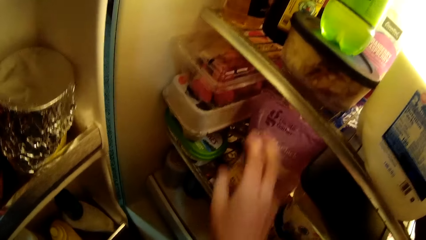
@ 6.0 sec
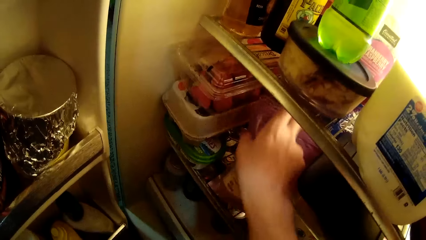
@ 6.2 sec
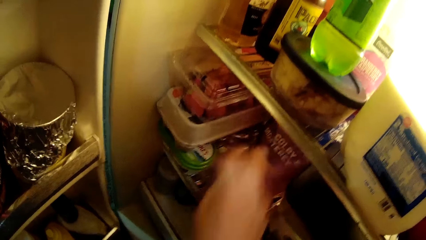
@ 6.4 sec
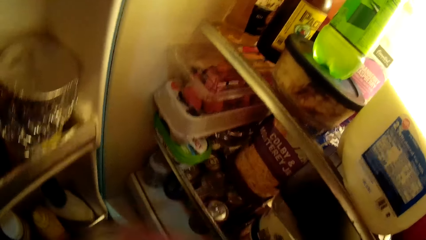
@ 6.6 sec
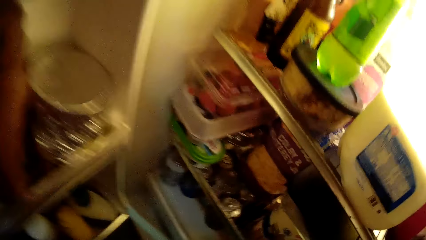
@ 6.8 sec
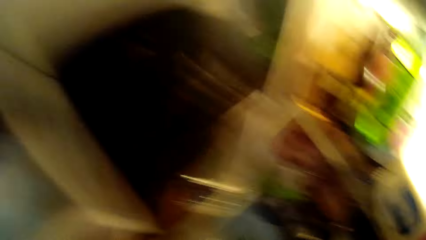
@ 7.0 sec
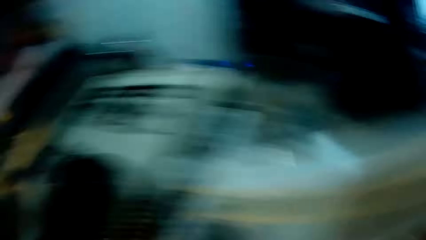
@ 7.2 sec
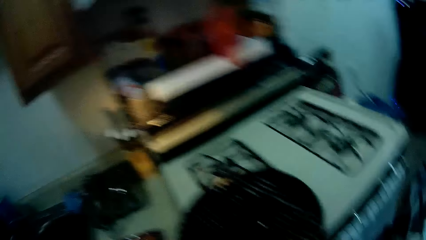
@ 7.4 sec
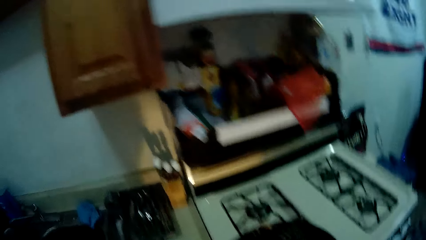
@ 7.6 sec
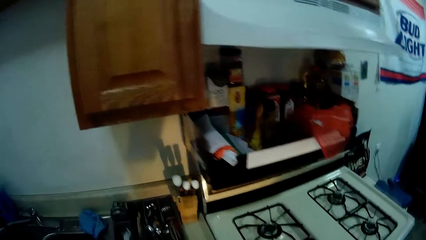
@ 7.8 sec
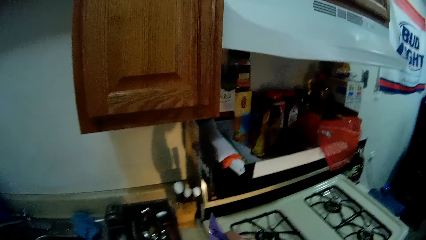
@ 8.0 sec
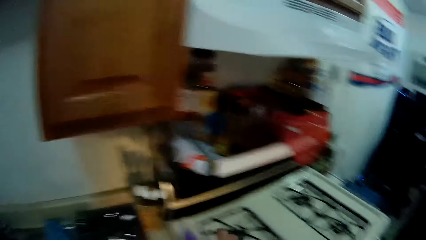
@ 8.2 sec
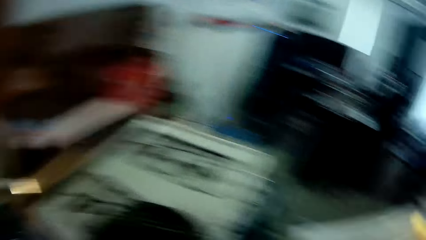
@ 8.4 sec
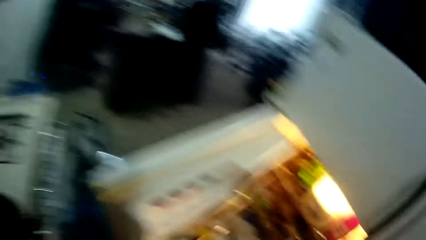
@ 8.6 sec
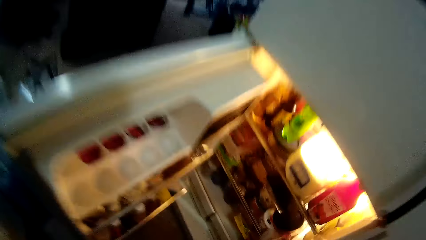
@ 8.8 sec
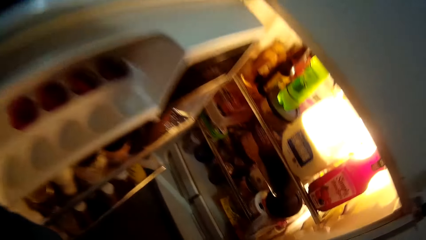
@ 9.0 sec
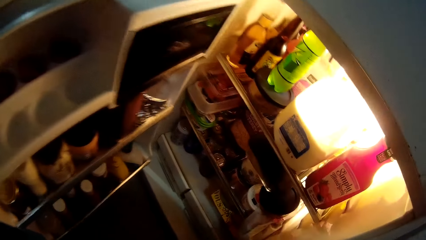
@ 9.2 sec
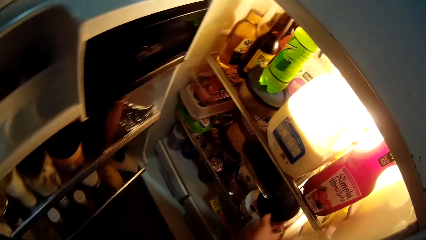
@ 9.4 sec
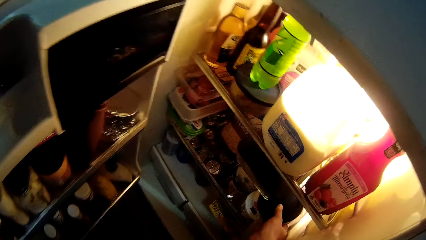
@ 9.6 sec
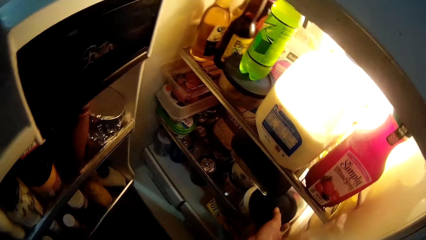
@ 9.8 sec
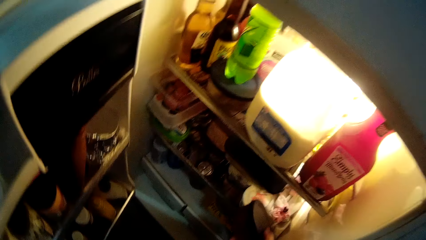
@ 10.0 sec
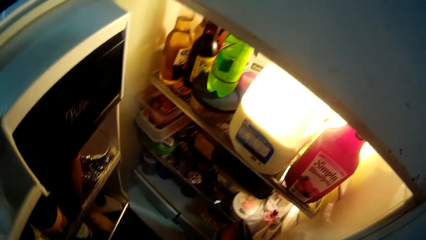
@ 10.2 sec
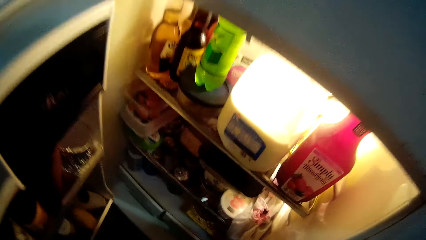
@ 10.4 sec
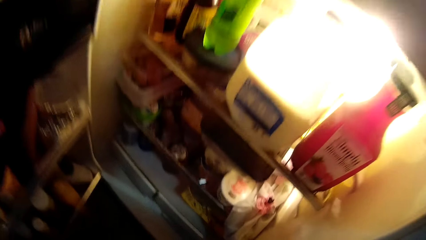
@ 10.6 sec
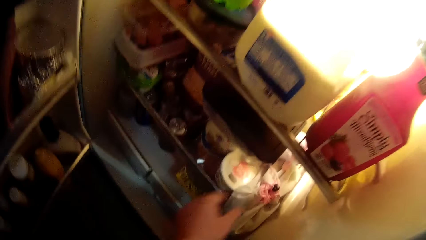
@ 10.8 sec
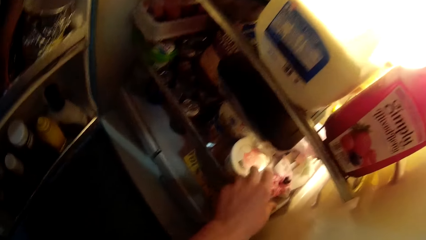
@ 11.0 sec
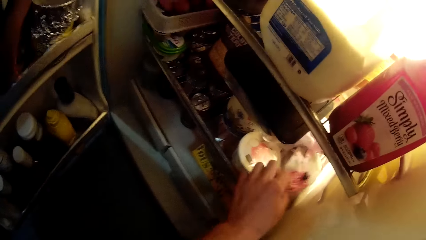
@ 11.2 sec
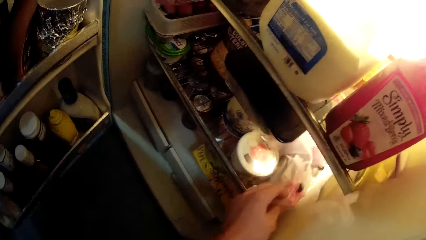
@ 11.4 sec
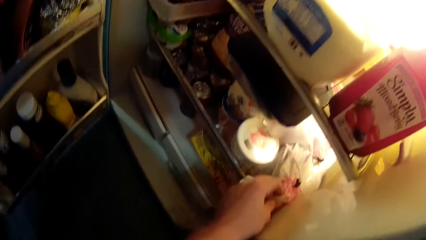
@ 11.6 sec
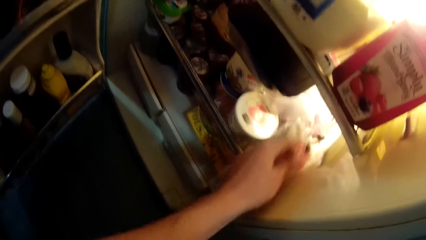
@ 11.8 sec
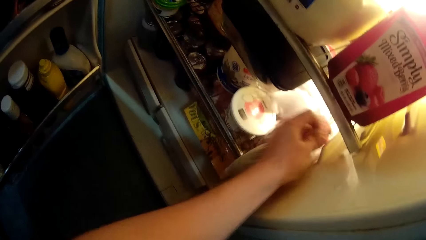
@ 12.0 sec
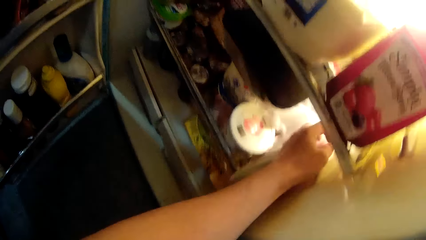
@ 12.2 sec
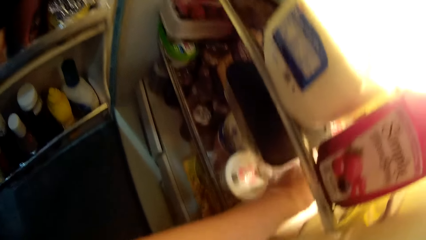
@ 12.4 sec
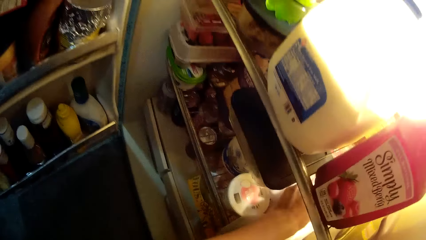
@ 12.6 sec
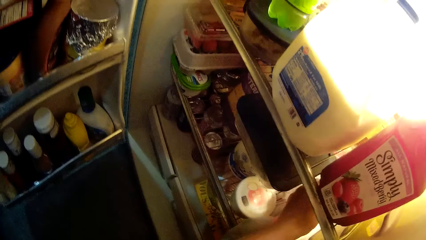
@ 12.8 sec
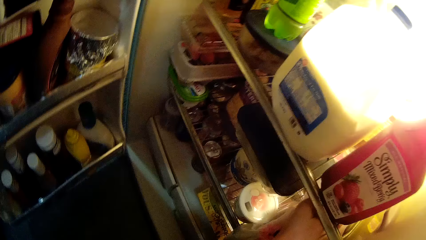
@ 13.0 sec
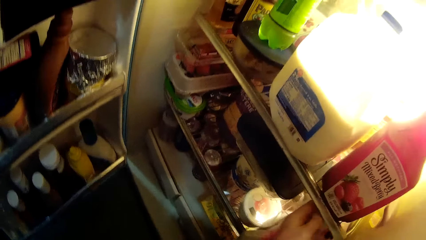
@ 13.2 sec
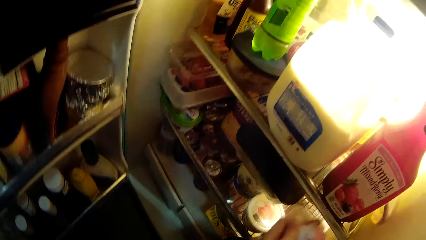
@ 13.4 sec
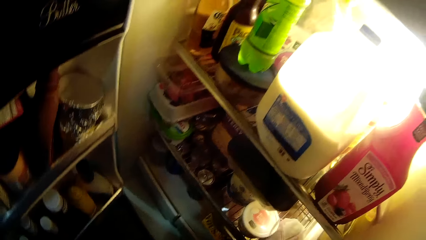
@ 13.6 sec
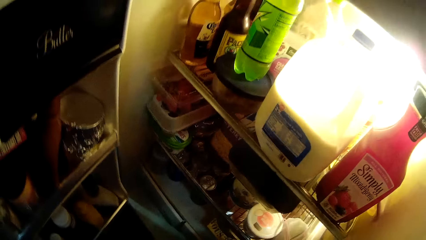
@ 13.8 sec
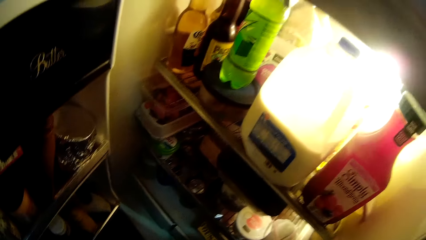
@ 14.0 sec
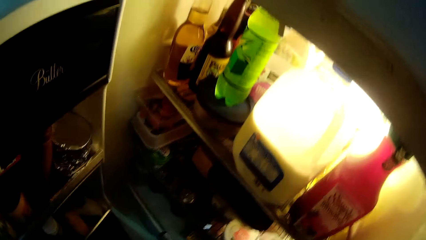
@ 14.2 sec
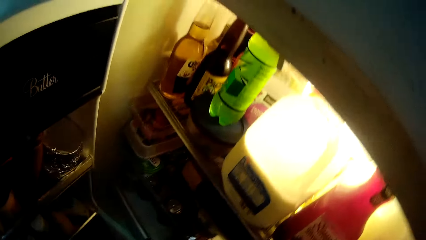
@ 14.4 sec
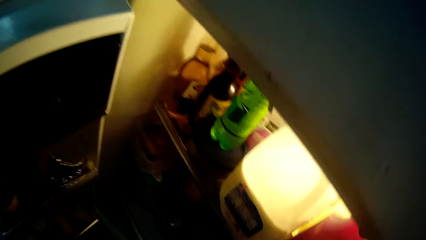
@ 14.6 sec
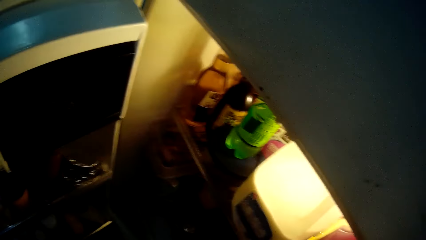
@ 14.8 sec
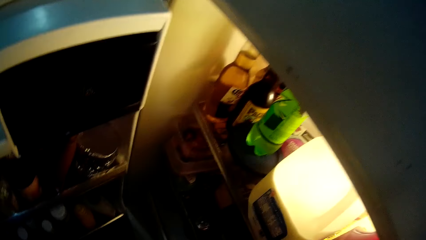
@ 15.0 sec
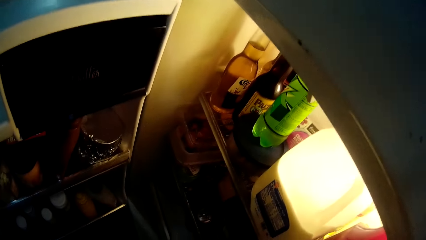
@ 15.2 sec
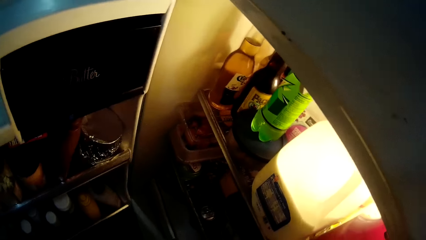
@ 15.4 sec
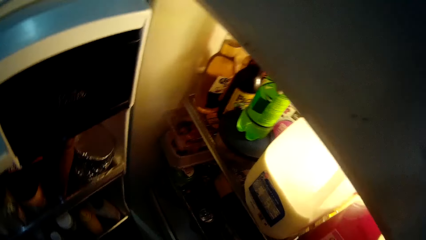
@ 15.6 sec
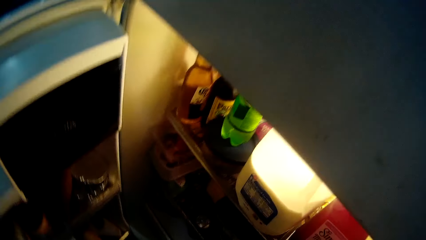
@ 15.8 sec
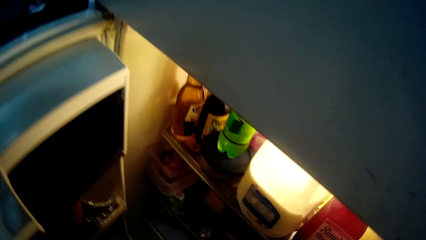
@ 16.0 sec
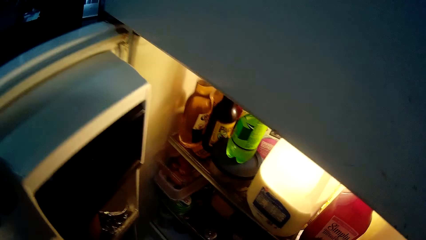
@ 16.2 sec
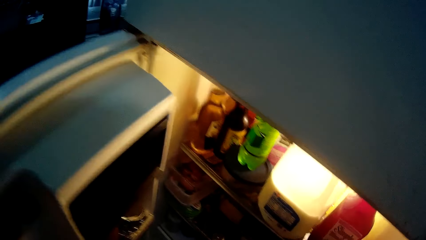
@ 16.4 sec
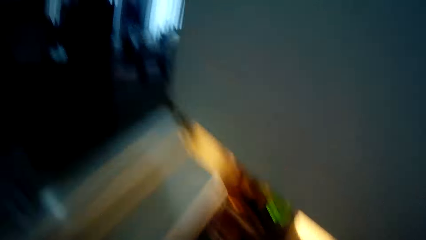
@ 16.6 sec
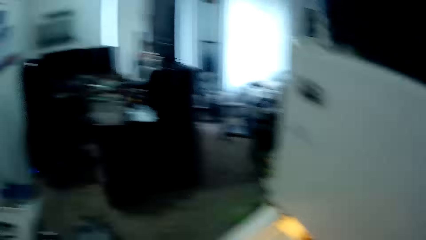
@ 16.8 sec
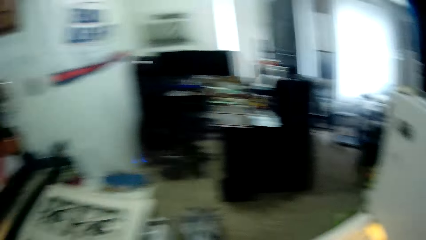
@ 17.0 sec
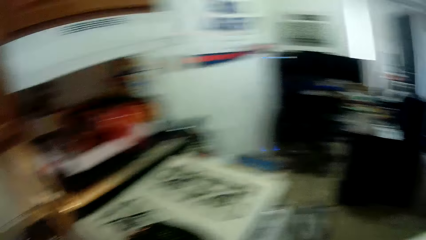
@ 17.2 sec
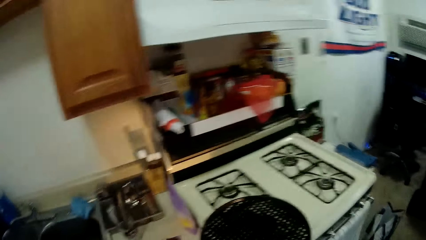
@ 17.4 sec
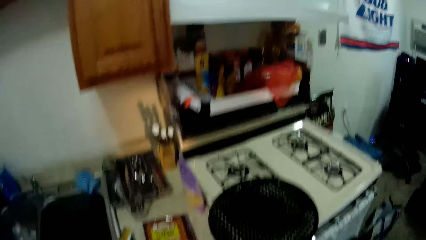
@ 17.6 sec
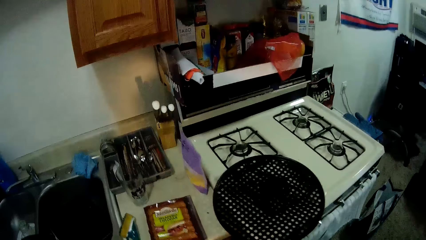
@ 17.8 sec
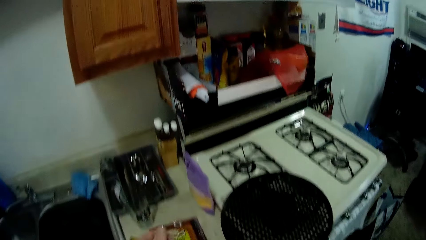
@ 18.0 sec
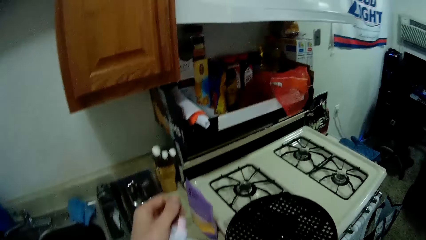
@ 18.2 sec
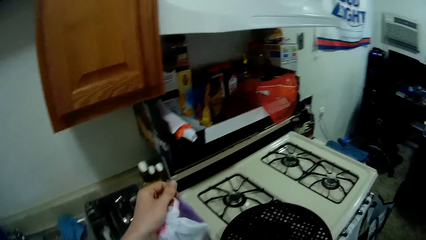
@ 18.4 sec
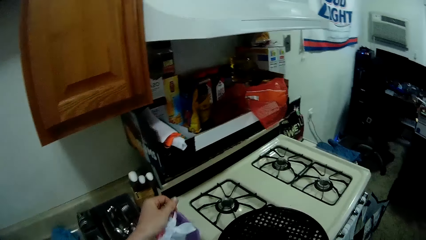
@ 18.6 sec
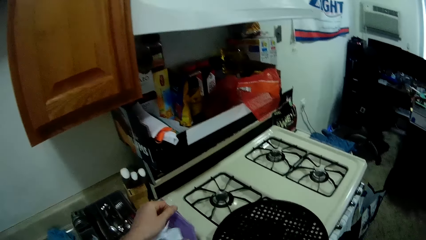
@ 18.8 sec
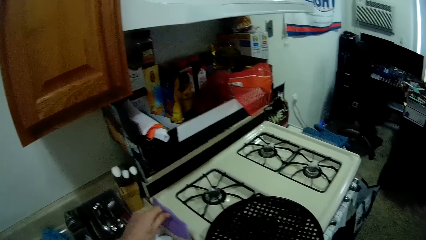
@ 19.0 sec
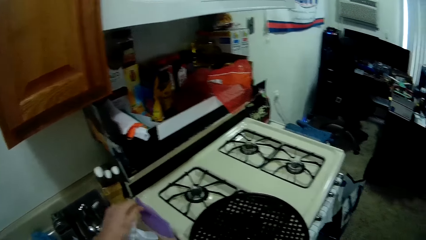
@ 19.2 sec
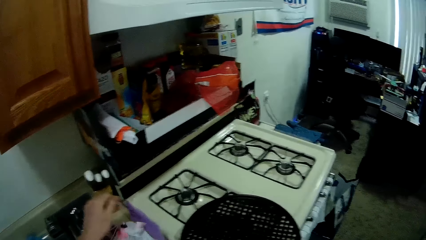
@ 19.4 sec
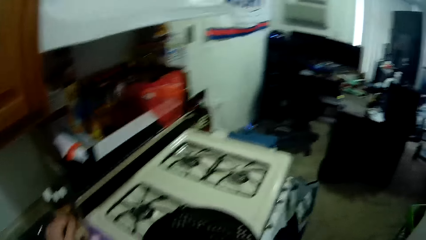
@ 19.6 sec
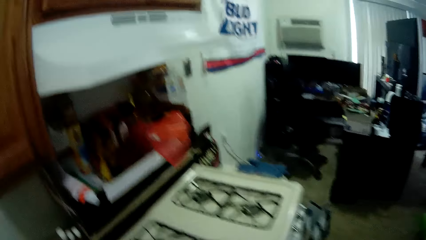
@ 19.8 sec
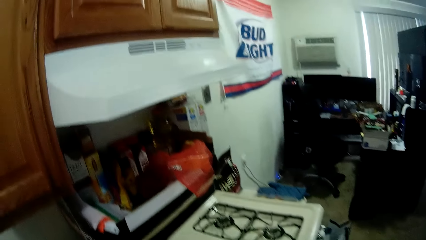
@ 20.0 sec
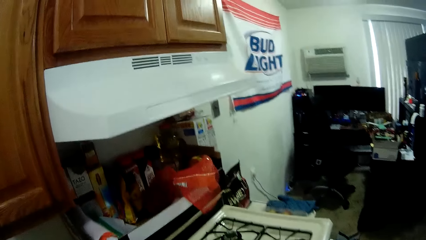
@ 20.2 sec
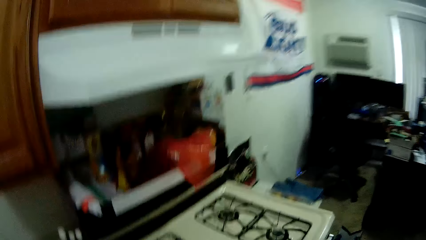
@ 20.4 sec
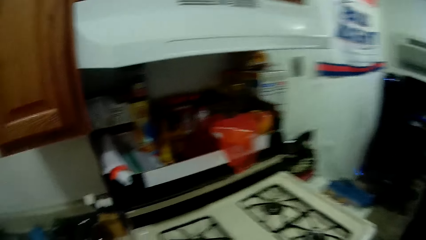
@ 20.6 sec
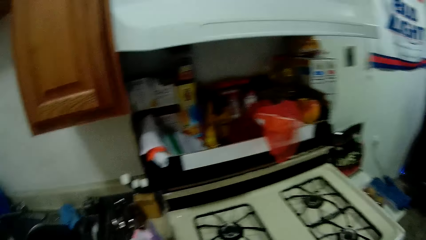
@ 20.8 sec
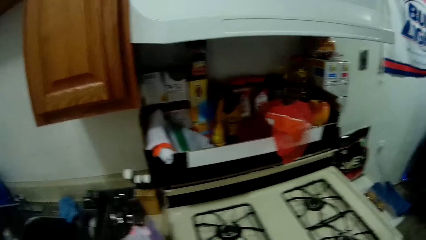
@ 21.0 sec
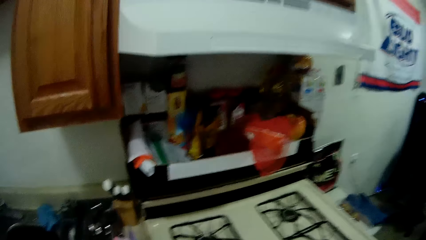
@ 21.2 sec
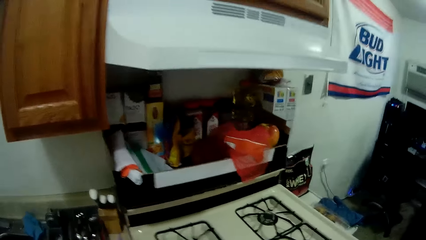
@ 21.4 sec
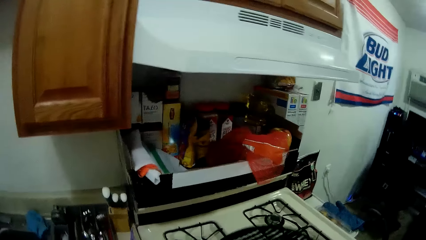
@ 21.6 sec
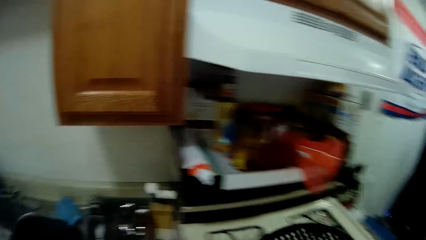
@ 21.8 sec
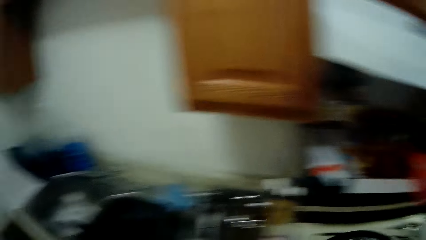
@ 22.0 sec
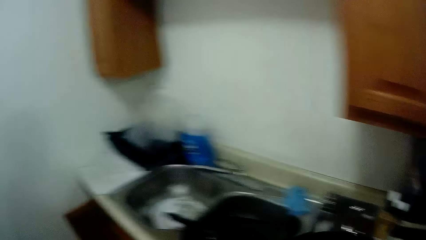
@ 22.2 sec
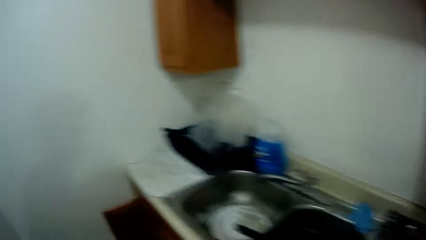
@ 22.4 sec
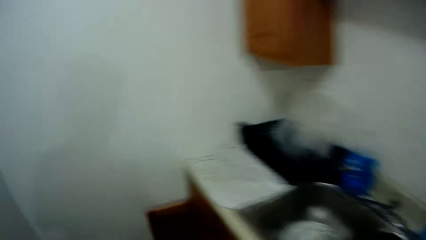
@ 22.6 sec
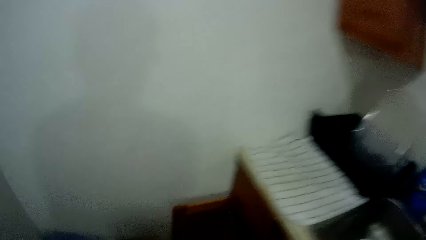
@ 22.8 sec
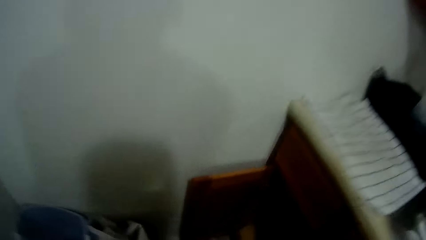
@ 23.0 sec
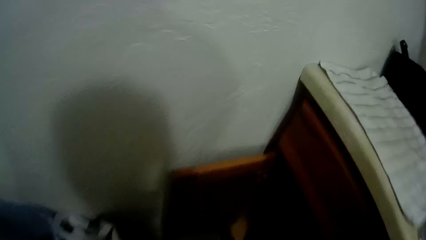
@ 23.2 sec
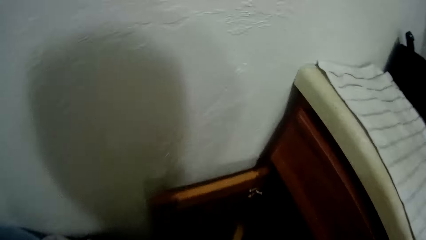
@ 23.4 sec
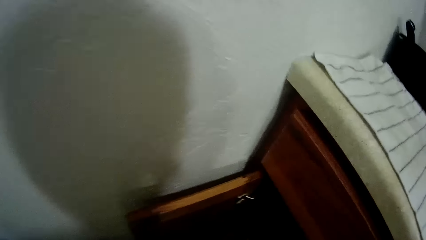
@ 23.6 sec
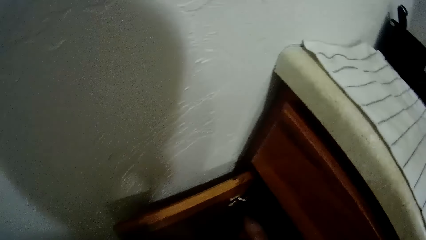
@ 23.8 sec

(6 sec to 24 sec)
The camera wearer picks a pack of sausage in the refrigerator with his right hand. He puts the pack of sausage in his right hand on a countertop opposite the refrigerator. He removes a container from the refrigerator with his right hand. He picks a silk cloth in the refrigerator with his left hand. He steps forward. He turns towards the countertop. He puts the container down. He puts the silk cloth in his left hand on the countertop. He looks around. He moves towards a cabinet below the kitchen sink. He picks a container in the cabinet with his right hand.
